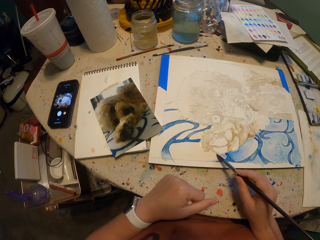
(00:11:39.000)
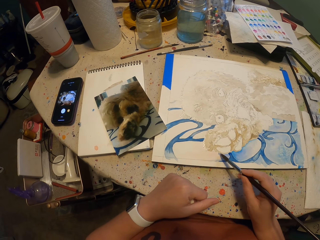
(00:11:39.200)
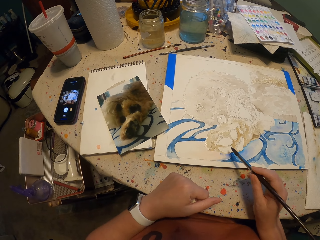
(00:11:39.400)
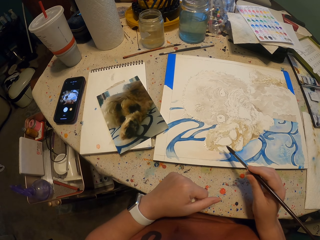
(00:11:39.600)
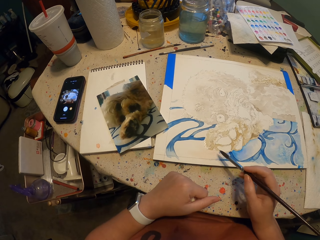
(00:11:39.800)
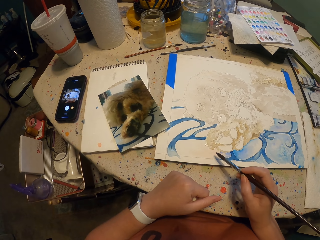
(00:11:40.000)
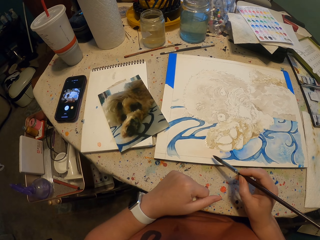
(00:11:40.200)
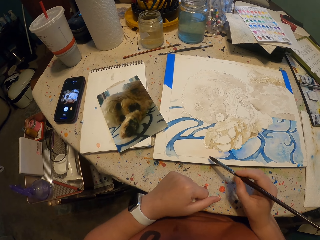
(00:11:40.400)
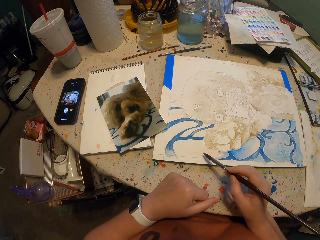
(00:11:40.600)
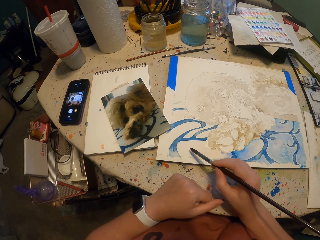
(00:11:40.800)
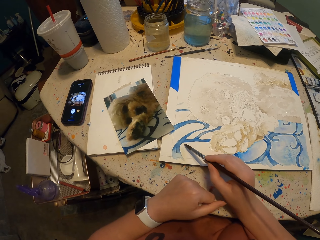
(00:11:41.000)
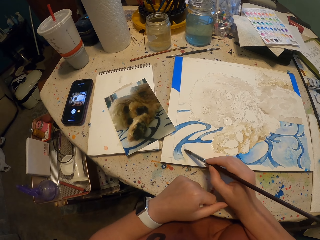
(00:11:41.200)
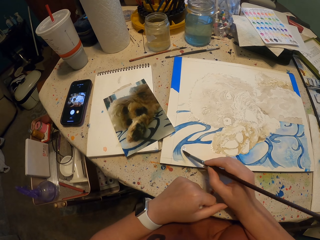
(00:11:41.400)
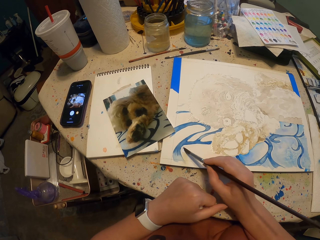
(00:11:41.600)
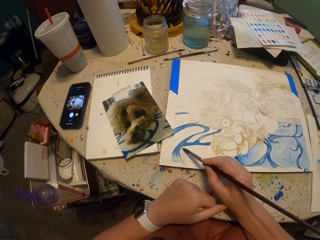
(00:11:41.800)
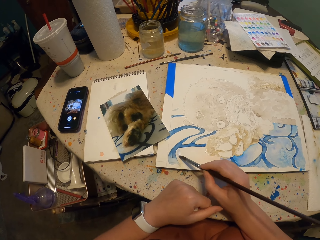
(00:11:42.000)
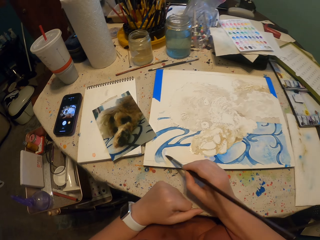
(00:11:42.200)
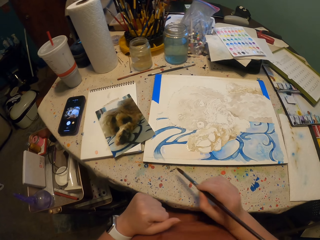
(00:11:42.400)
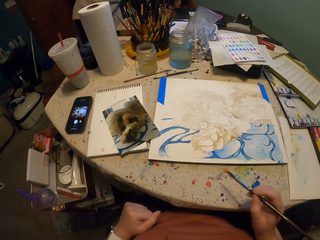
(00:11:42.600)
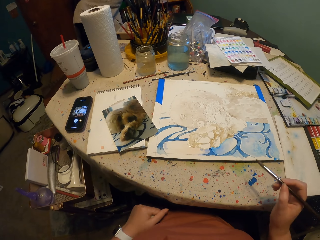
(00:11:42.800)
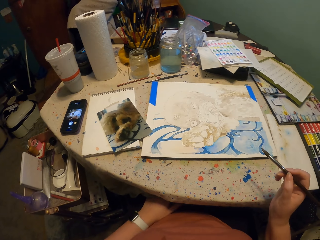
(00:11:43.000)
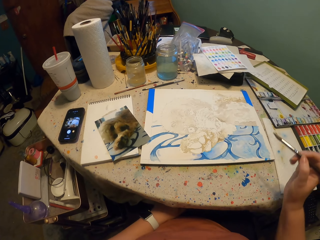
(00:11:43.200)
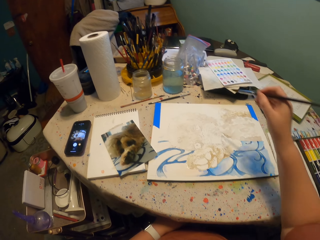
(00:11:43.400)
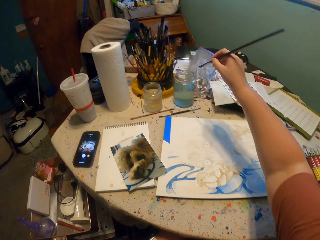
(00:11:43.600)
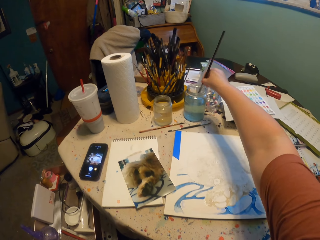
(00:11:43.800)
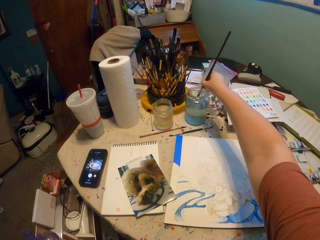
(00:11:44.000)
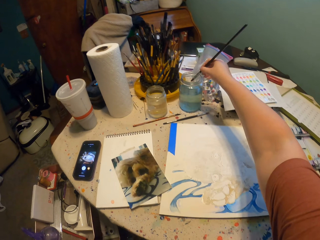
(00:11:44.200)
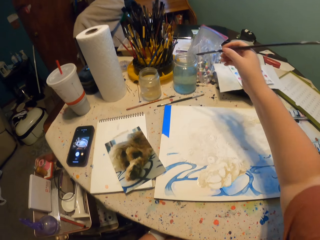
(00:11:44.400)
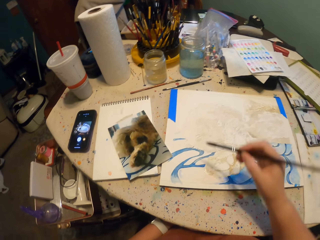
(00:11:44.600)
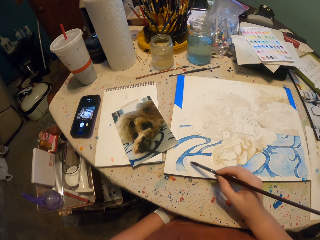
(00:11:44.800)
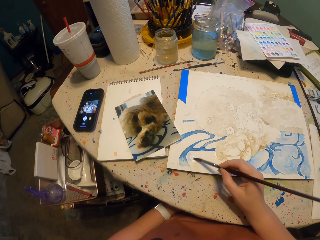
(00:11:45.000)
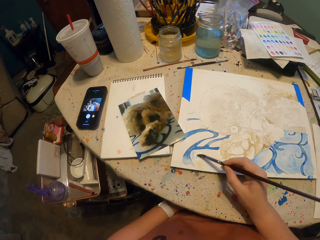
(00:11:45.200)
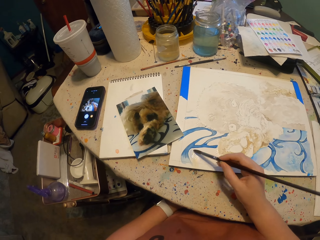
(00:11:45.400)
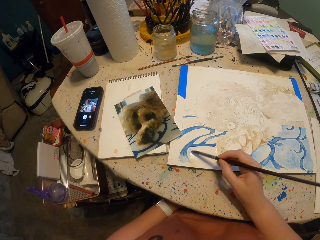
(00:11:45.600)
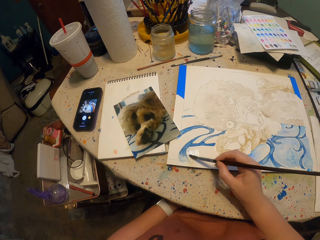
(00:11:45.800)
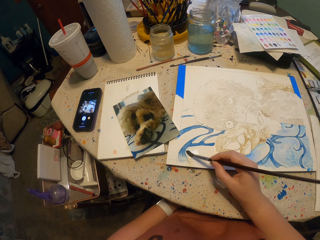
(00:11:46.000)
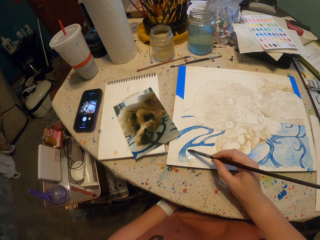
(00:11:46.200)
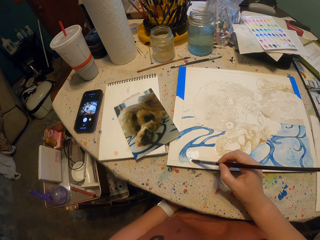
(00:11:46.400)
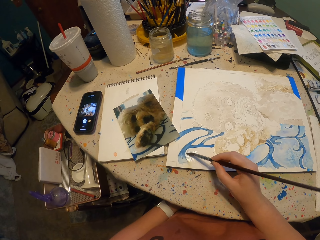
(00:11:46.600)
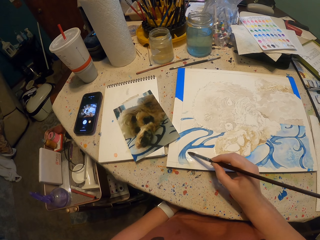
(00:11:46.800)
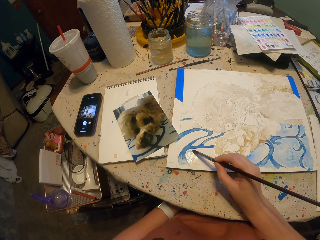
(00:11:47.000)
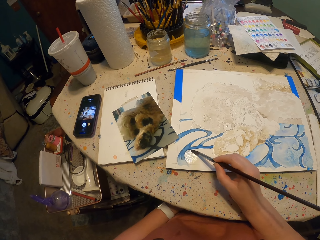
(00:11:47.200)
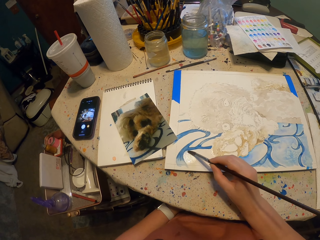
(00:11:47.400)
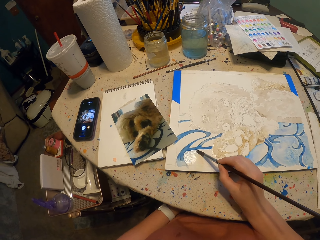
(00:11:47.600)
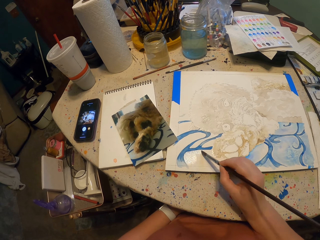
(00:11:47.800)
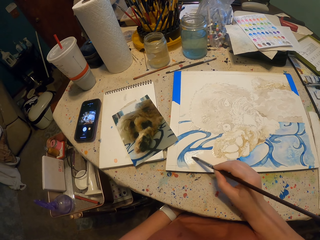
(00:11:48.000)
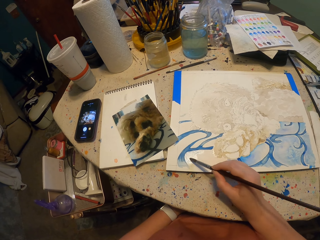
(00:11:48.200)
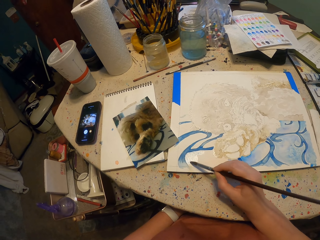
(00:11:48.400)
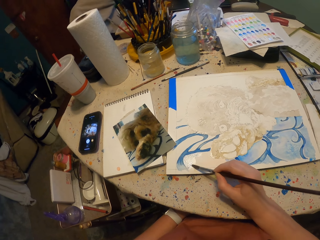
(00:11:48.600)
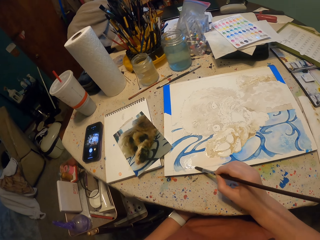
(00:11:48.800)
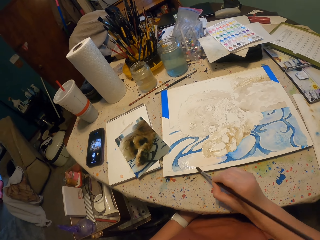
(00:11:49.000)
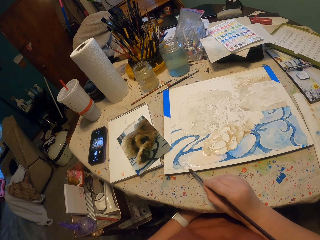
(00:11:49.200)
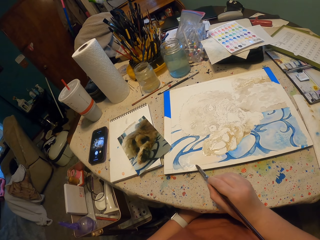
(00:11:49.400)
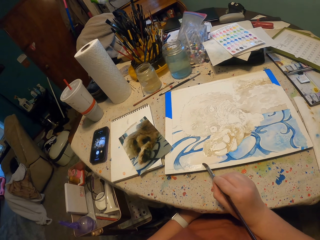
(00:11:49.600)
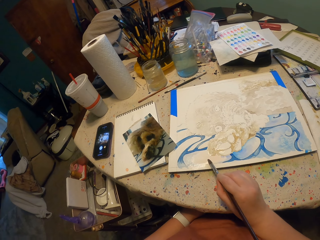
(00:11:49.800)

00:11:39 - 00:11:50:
The camera wearer removes the paint brush from the paper. They dip the paint brush in water. They remove the paintbrush from the water. They paint the painting. They rub the paint brush on the painted paper.

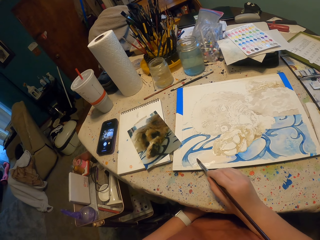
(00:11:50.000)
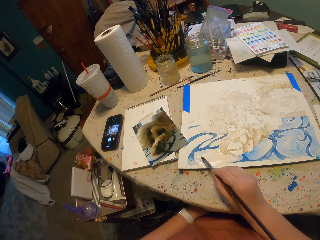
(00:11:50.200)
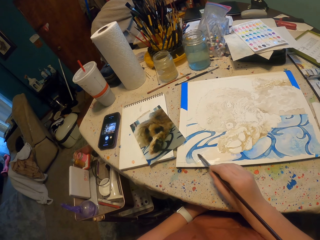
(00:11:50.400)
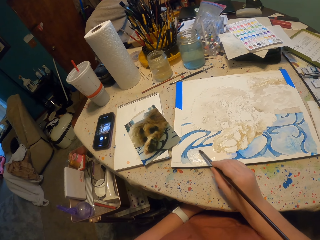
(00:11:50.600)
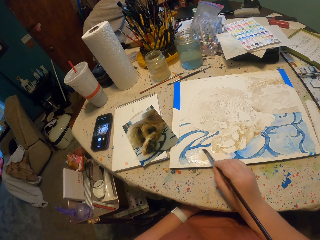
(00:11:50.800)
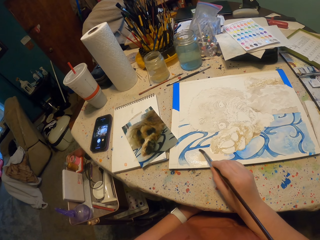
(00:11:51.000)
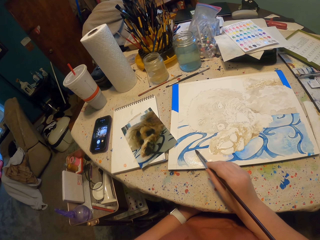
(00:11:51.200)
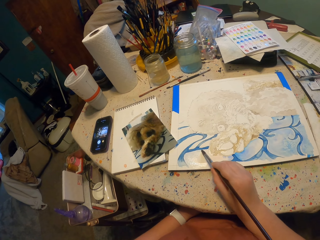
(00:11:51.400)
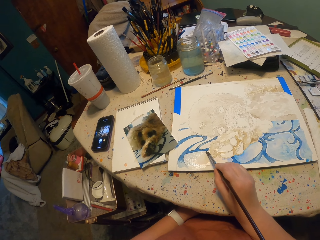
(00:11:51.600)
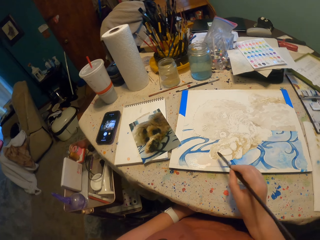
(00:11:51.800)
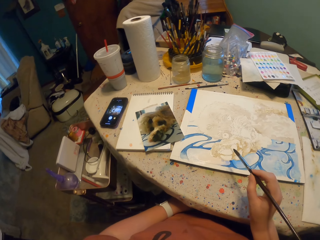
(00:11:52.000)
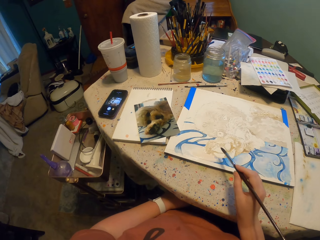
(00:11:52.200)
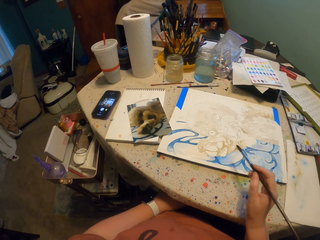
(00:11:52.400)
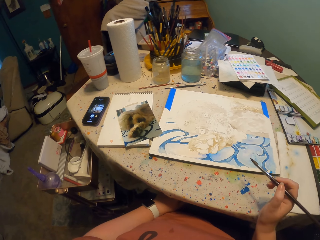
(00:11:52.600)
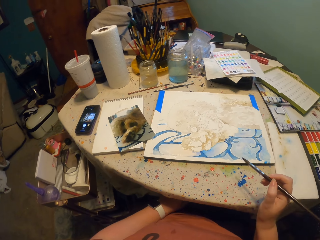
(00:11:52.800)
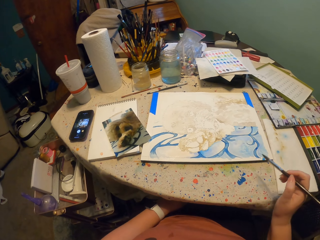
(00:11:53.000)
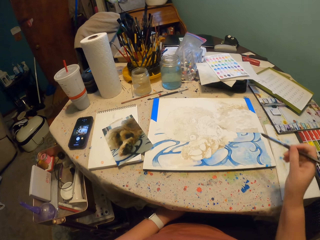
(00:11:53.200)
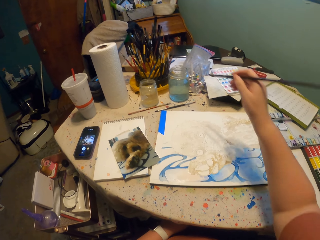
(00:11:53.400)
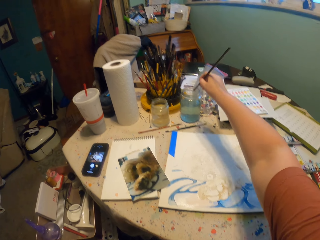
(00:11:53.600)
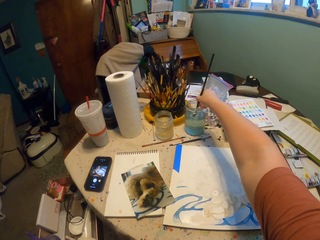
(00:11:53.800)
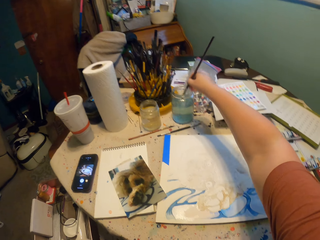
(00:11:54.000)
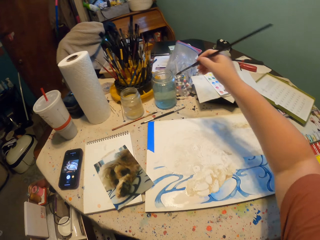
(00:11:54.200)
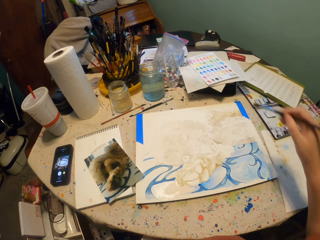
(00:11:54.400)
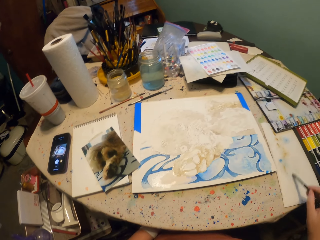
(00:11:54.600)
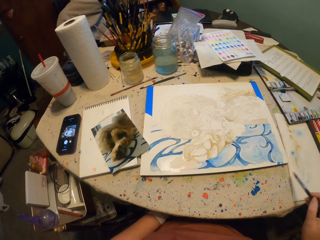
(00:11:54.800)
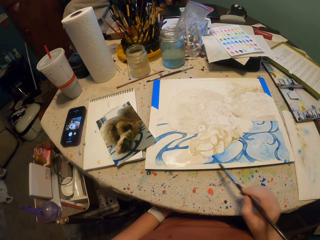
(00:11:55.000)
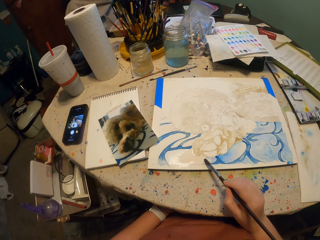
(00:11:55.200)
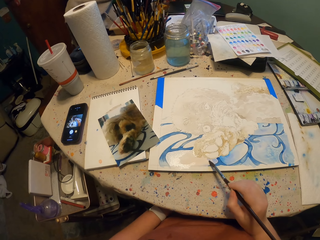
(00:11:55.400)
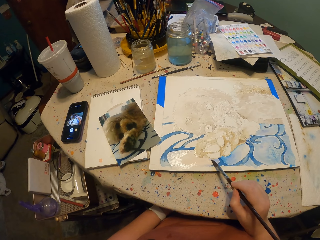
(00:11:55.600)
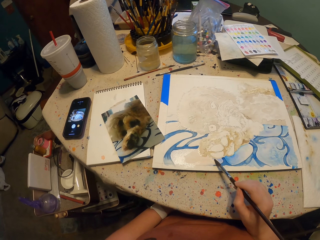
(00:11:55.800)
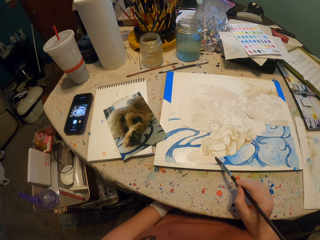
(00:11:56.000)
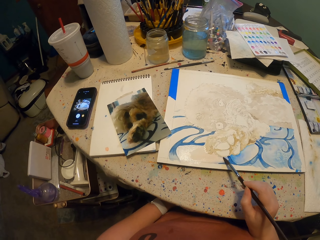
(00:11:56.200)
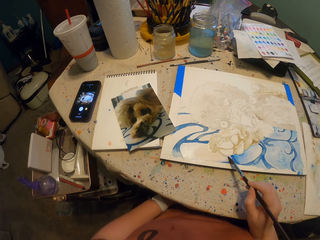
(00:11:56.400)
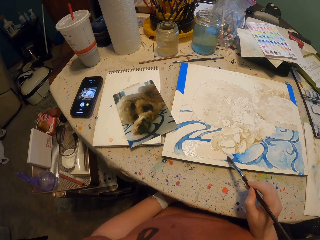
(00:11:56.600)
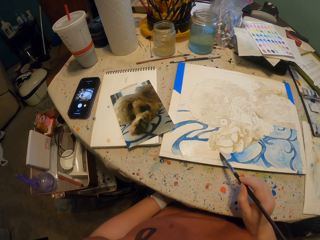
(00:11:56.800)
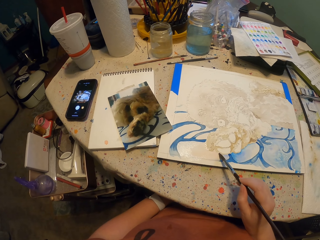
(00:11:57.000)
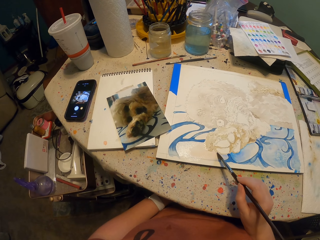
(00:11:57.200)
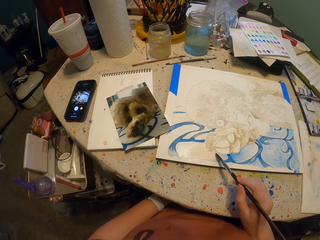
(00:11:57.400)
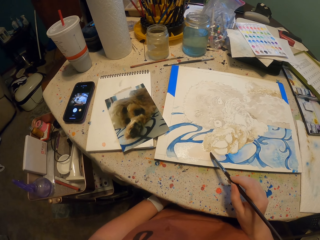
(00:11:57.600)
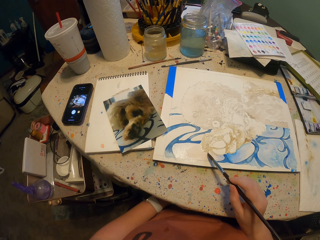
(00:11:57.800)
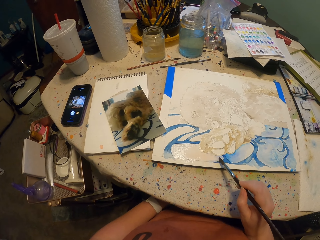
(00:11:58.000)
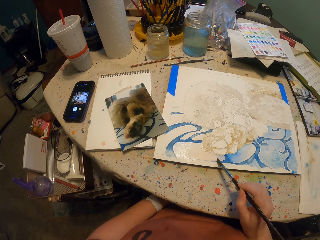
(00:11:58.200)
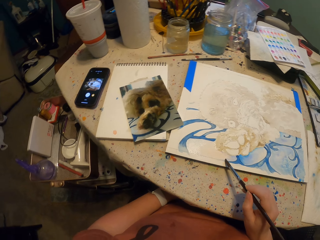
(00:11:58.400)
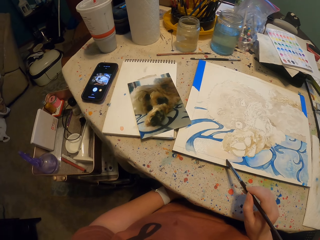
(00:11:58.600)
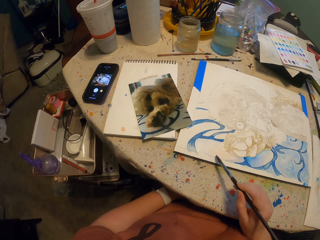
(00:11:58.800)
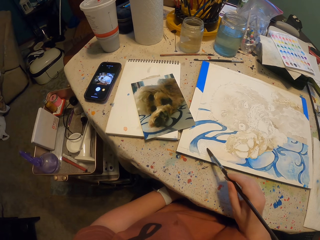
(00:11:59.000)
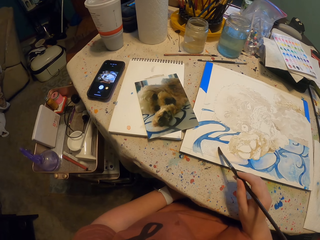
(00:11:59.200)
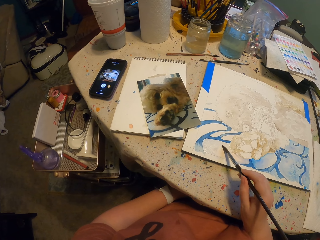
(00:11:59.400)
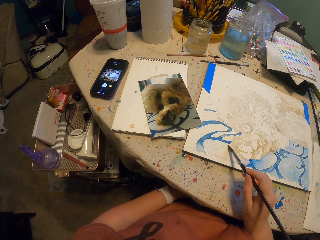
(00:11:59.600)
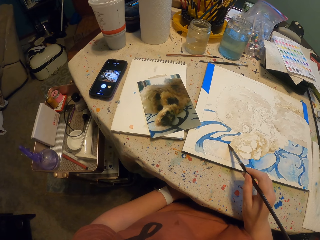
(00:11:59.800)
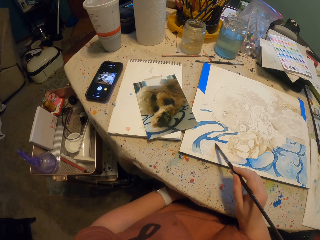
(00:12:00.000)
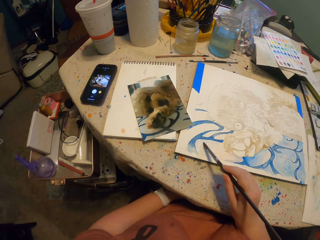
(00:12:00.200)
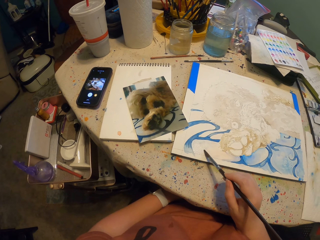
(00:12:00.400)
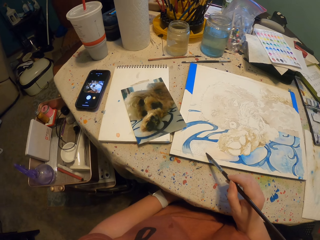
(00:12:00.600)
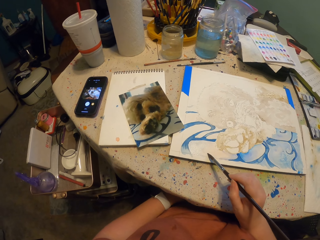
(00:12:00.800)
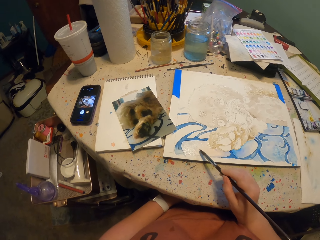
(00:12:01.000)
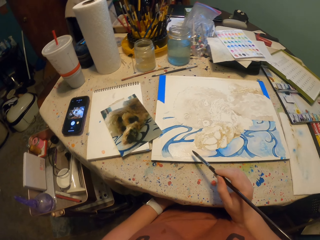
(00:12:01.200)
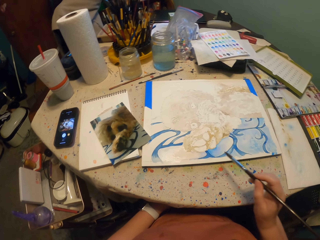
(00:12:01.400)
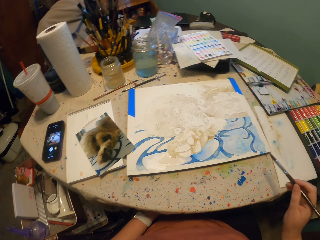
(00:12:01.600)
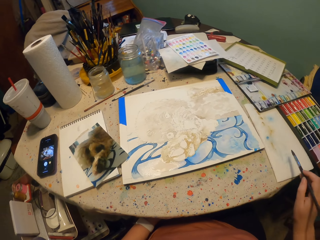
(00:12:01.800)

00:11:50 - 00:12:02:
The camera wearer removes the paint brush from the paper. They dip the paint brush in water. They remove the paintbrush from the water. They reduce the excess water from the paint brush on a piece of paper. They rub the paint brush on the painted paper. They paint the painting.
